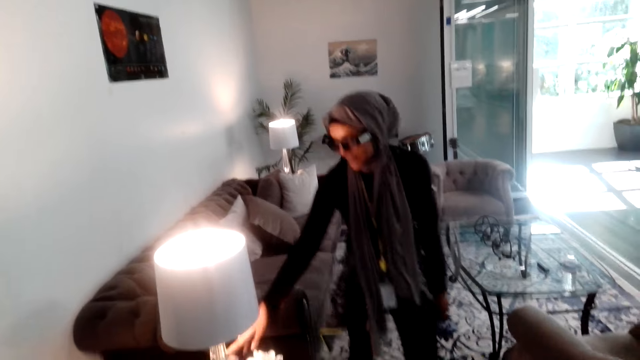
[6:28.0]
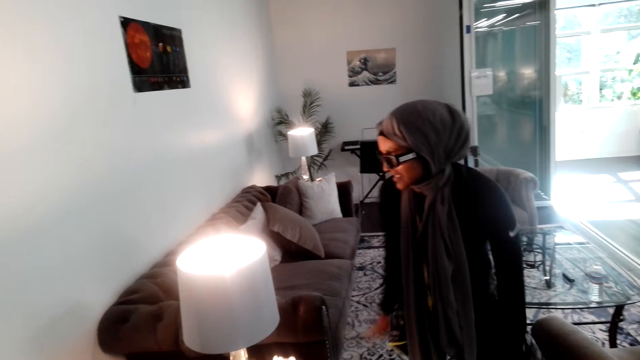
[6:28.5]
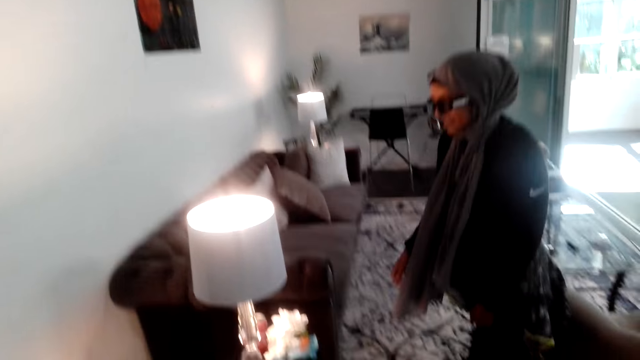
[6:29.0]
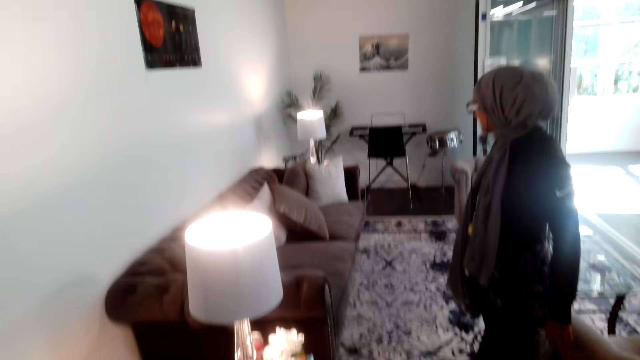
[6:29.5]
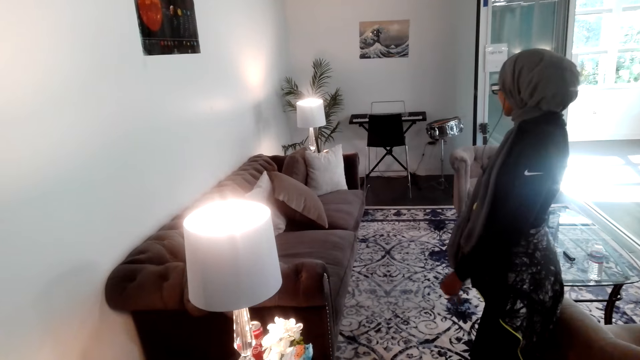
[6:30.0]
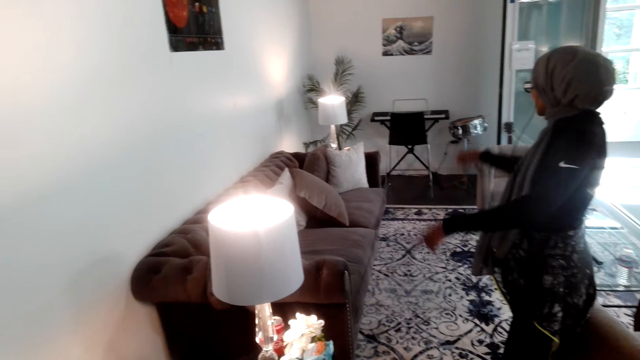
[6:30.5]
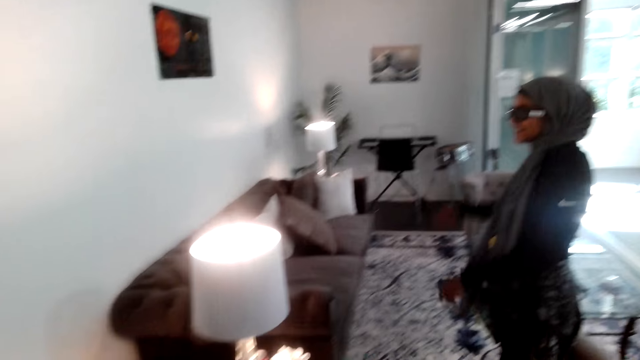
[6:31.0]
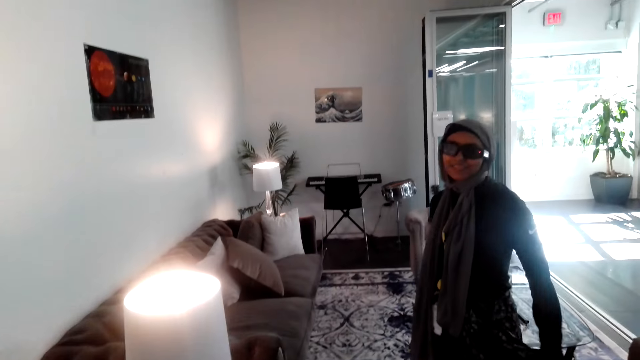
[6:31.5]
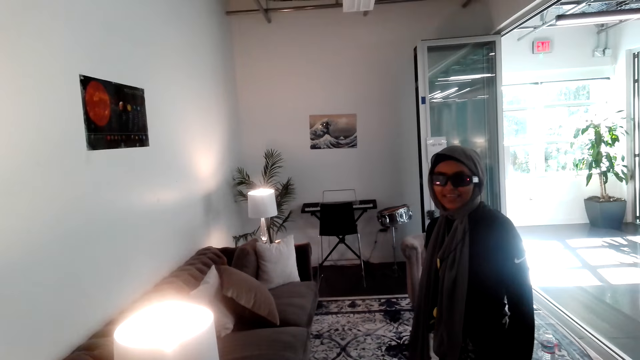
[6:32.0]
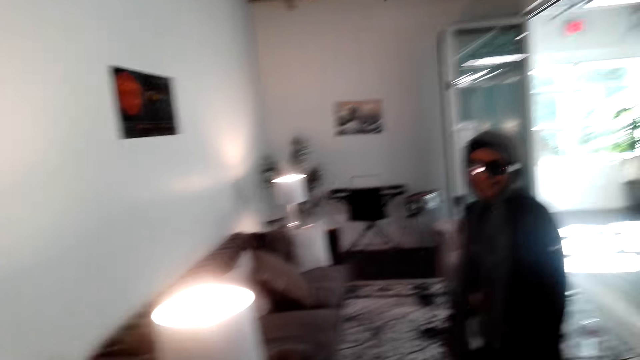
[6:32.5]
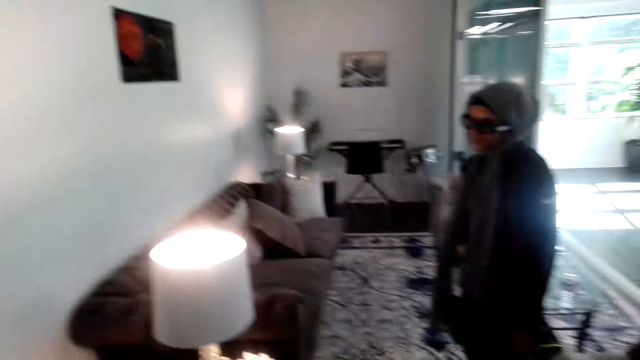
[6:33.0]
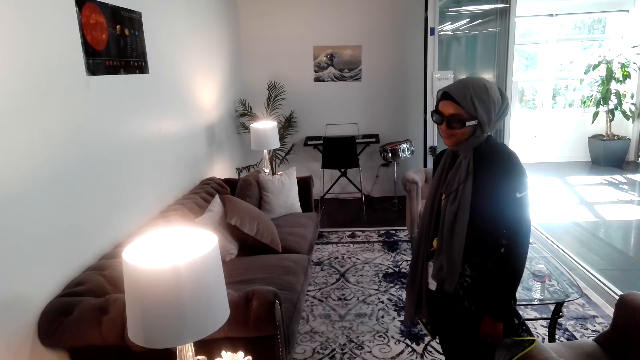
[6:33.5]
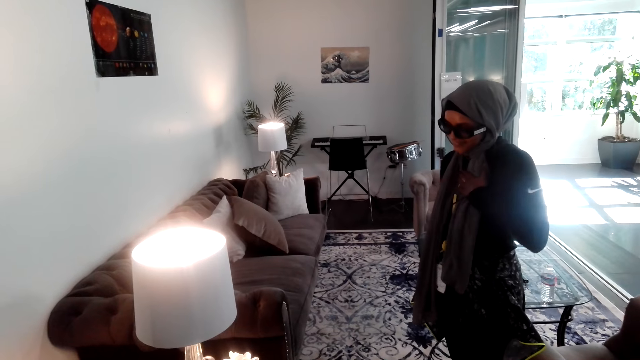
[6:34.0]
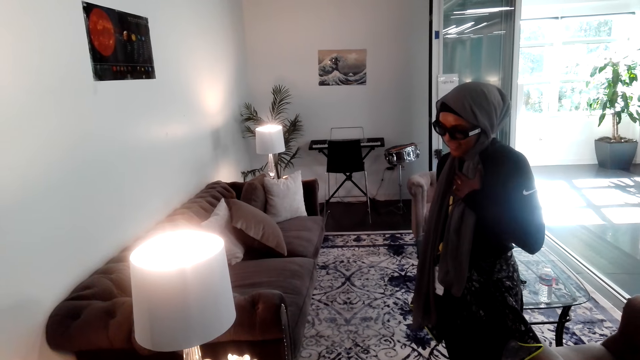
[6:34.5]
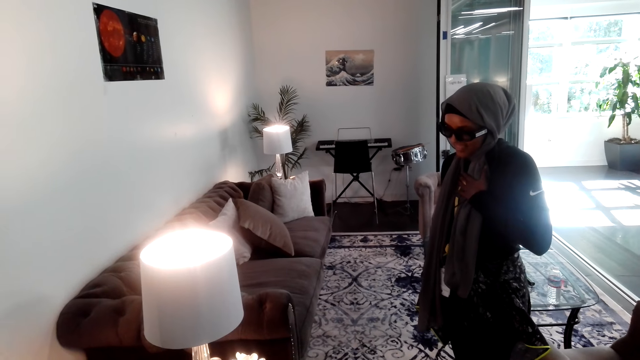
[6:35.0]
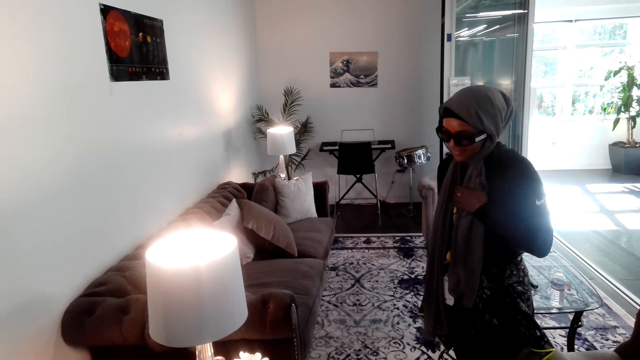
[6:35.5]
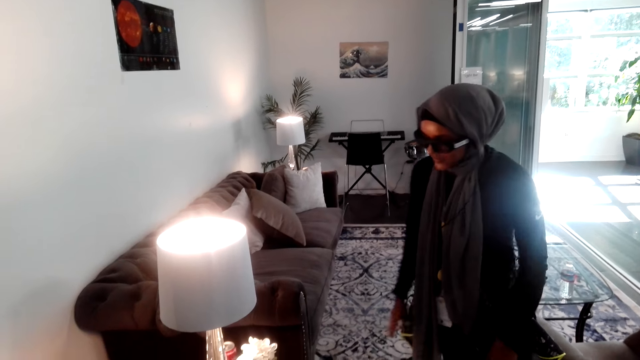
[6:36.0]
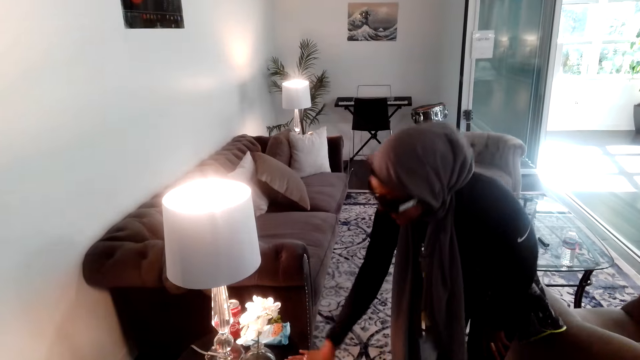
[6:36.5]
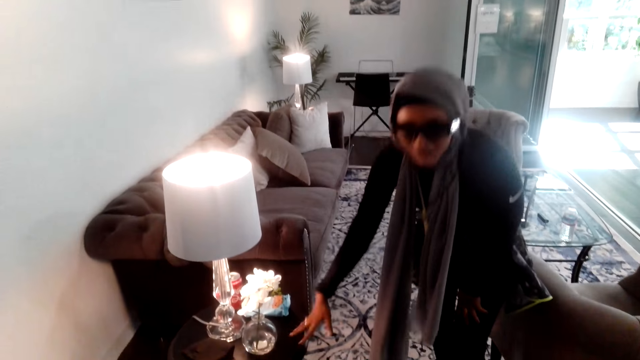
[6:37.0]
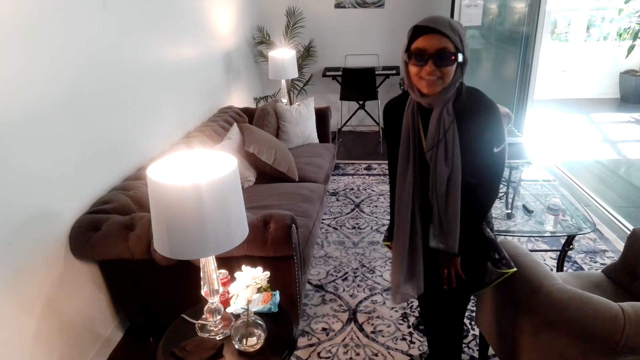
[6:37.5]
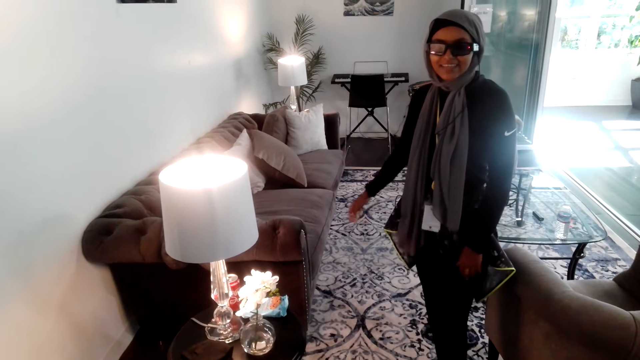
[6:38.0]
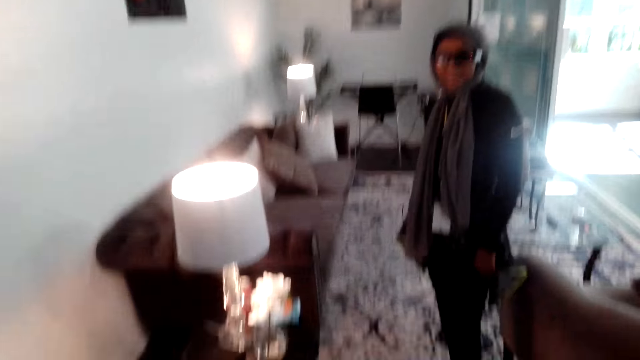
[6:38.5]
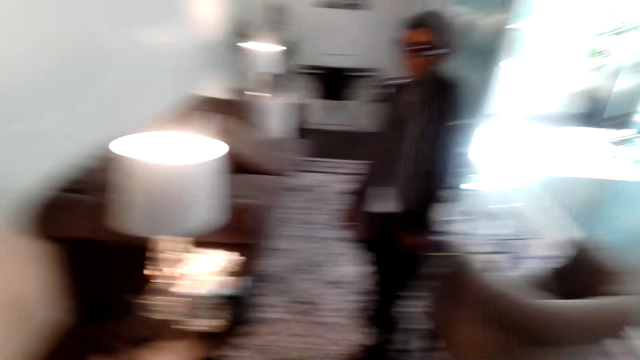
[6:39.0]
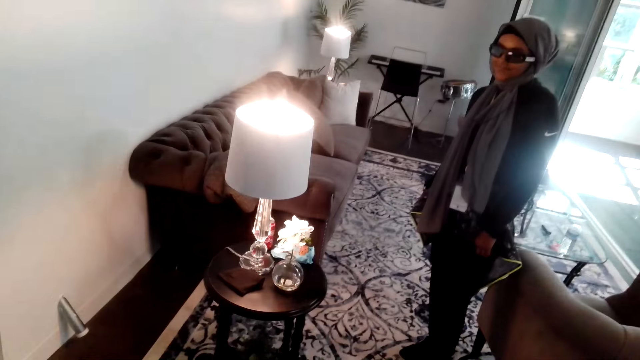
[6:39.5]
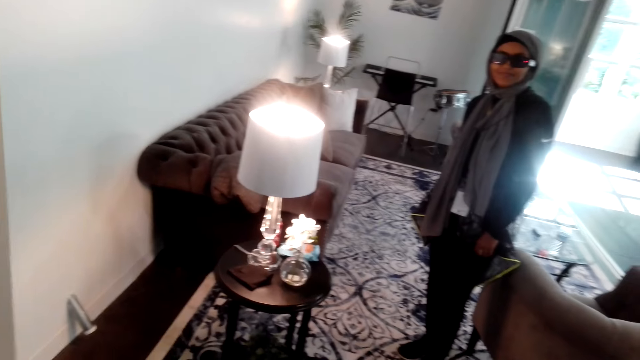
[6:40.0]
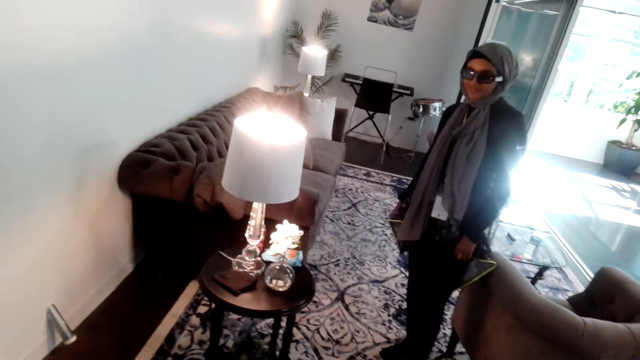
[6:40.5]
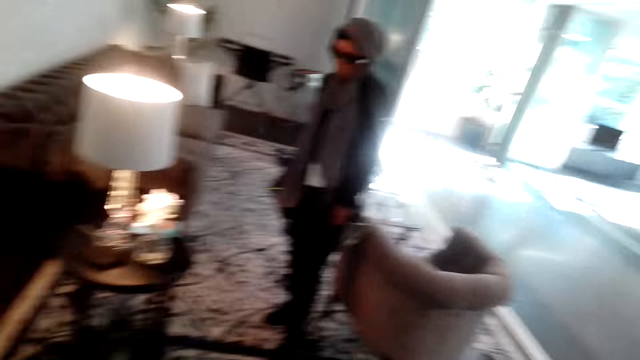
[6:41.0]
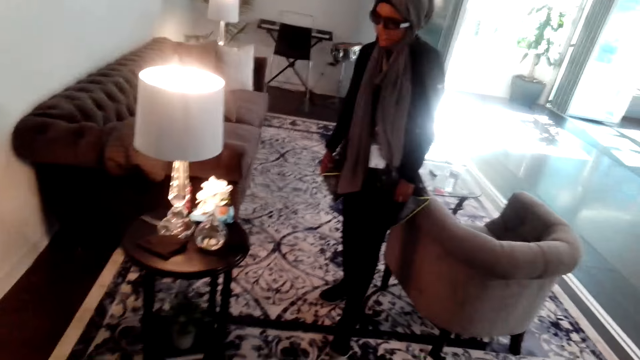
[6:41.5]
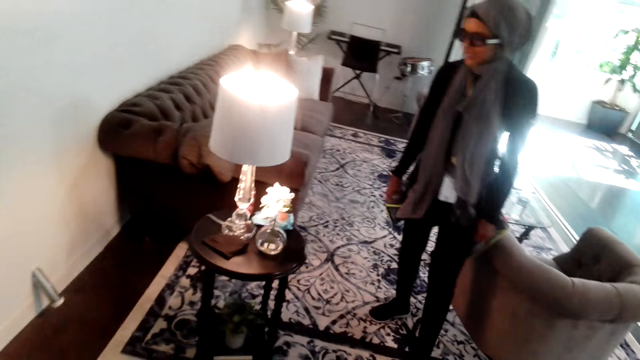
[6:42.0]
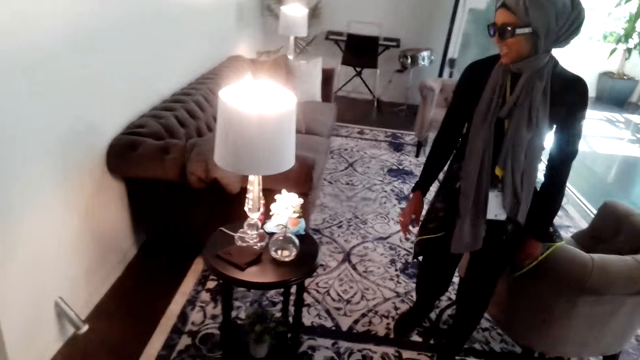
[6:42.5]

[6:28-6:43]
A person shows the camera wearer the stool. The camera wearer looks at the stool.

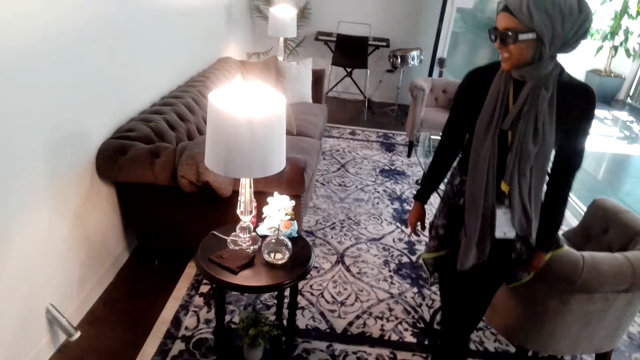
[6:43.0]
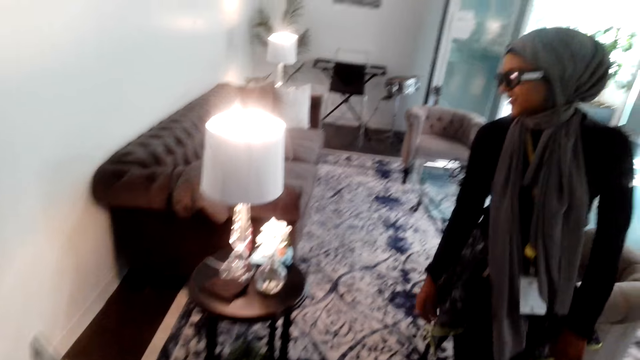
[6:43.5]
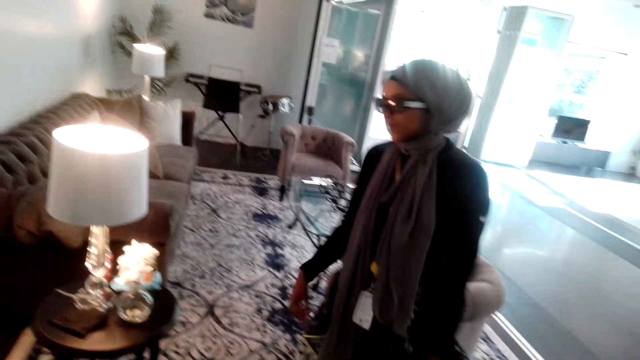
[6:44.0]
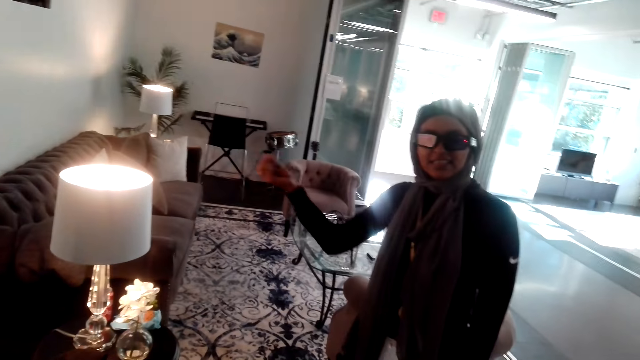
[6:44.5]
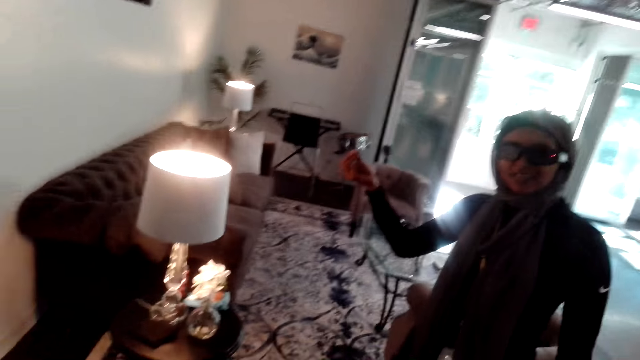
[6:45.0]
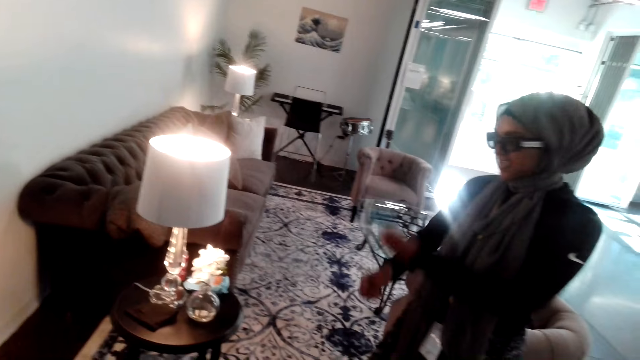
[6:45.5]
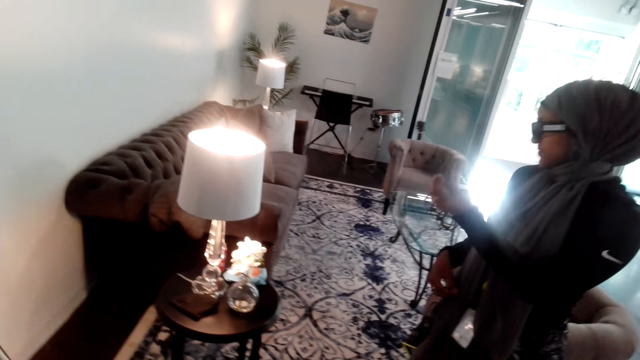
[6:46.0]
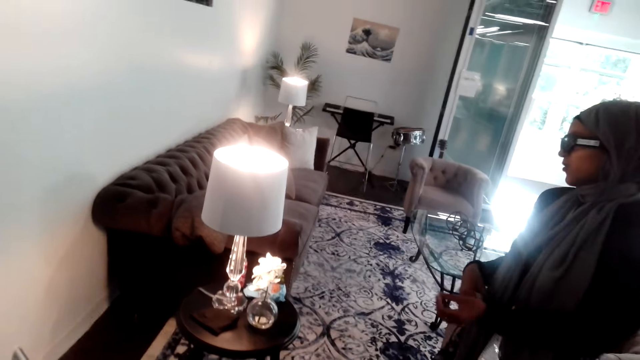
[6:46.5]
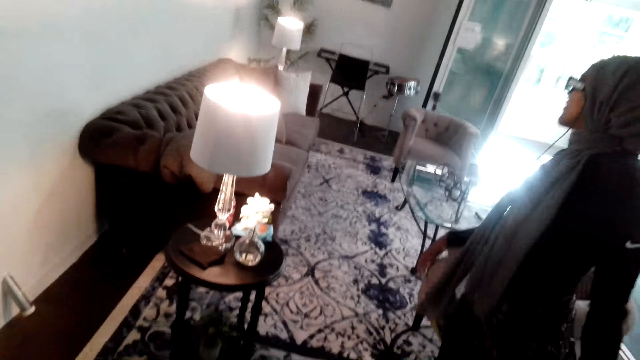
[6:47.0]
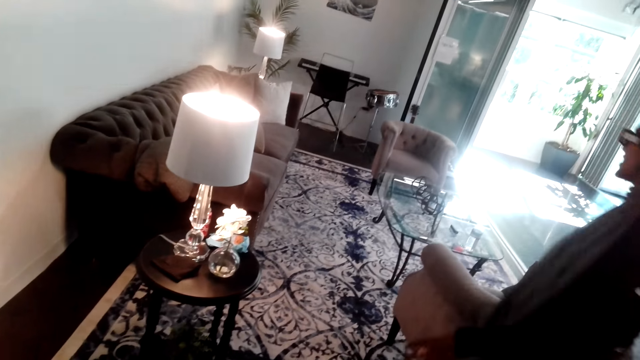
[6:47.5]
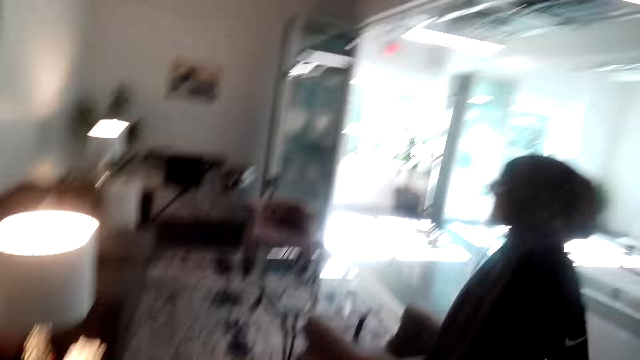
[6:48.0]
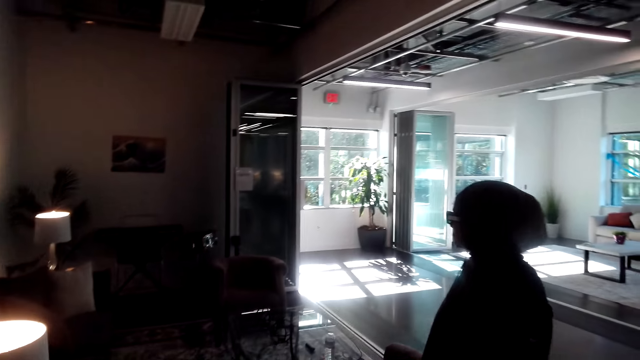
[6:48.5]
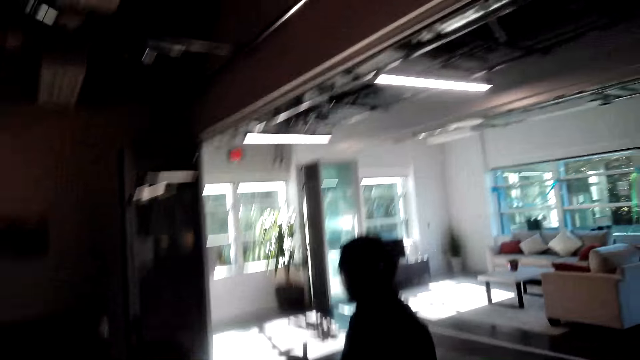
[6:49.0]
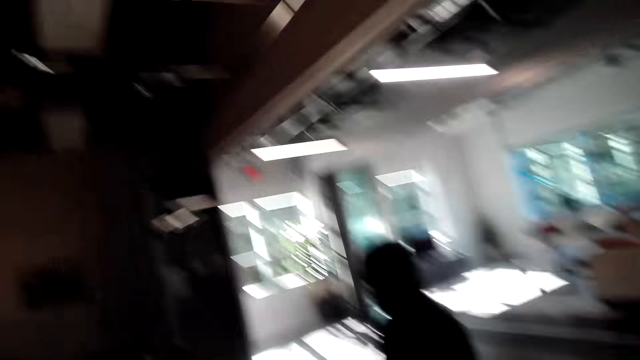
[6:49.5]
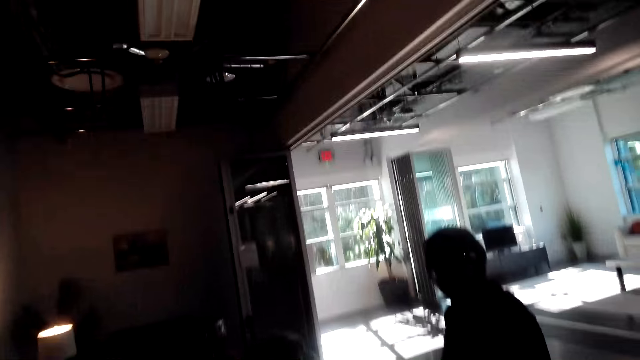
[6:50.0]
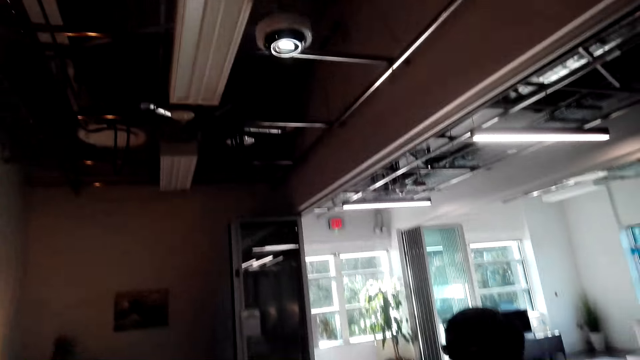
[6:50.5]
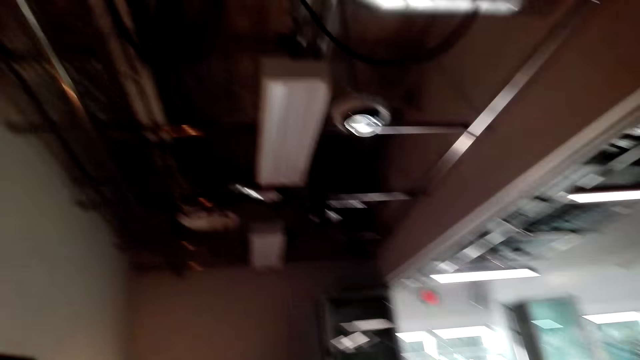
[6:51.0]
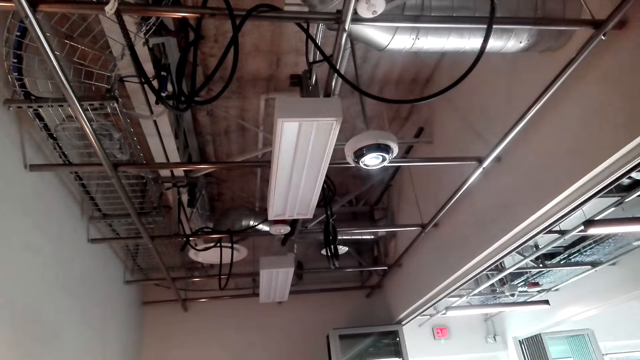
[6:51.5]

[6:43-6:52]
The camera wearer looks at the ceiling.
